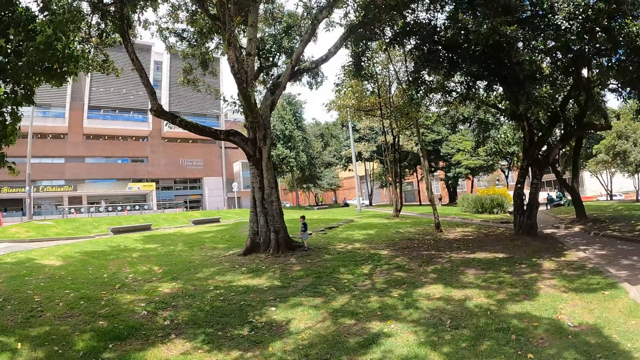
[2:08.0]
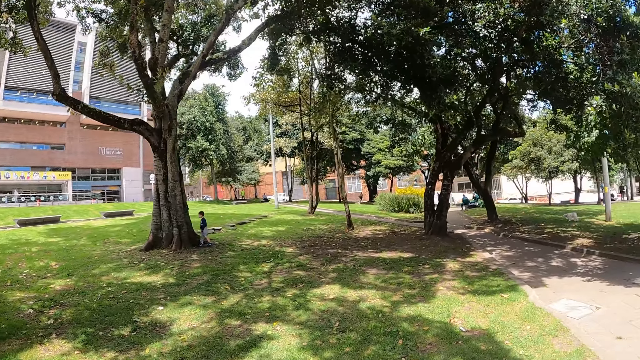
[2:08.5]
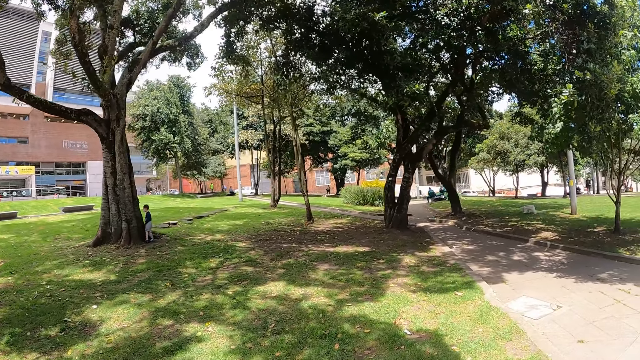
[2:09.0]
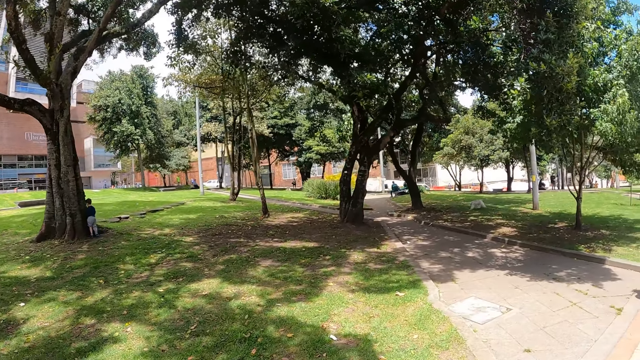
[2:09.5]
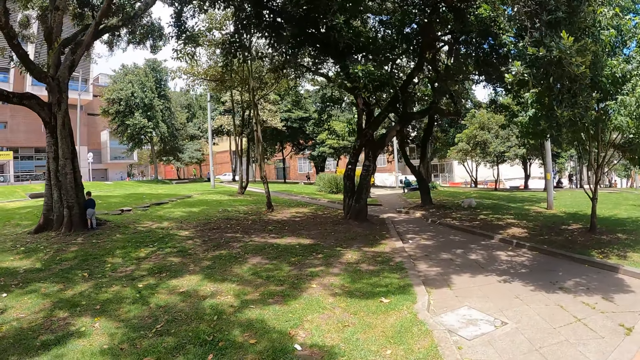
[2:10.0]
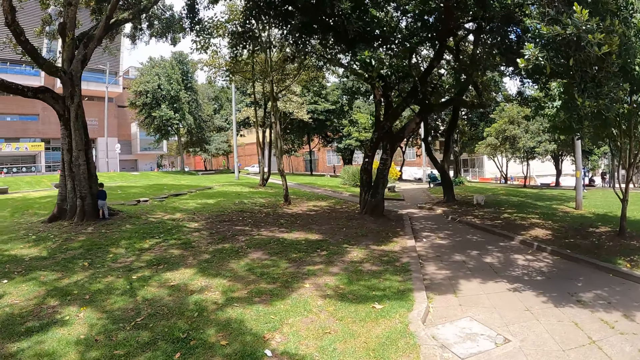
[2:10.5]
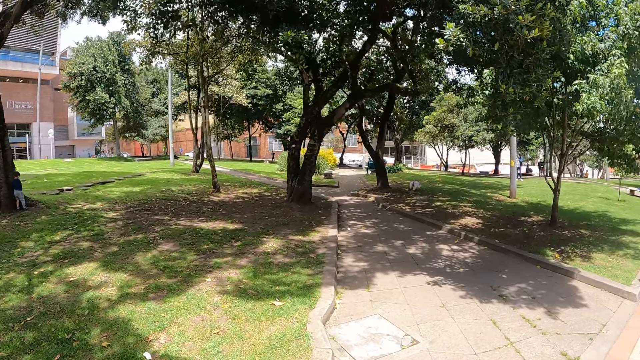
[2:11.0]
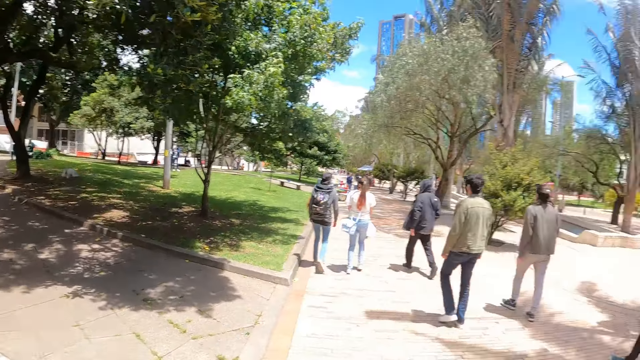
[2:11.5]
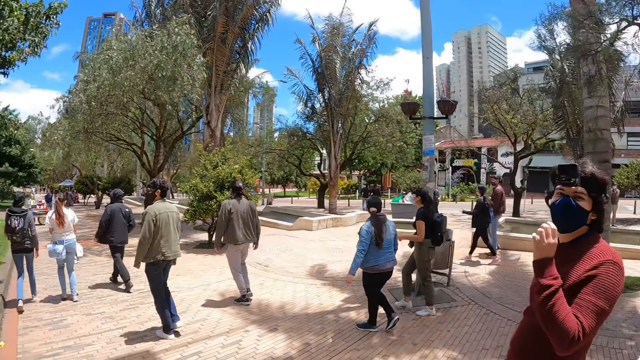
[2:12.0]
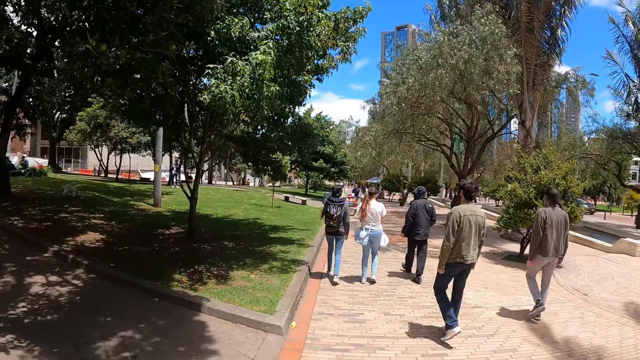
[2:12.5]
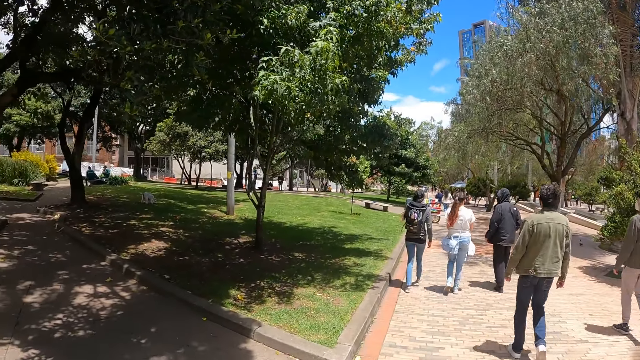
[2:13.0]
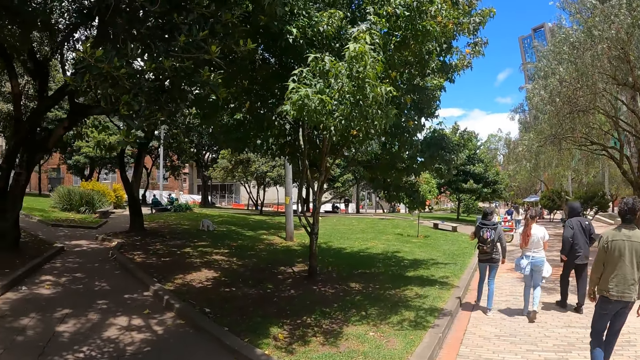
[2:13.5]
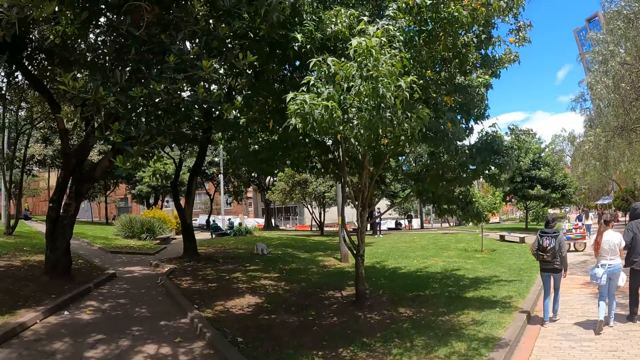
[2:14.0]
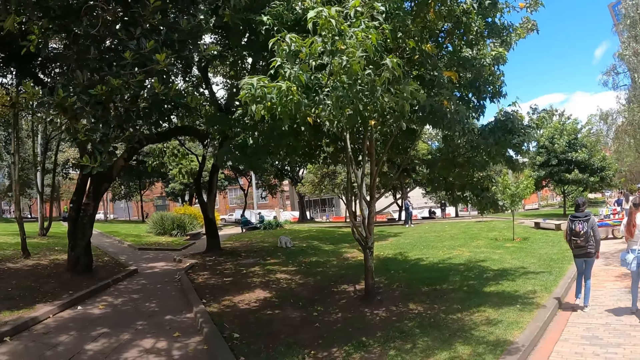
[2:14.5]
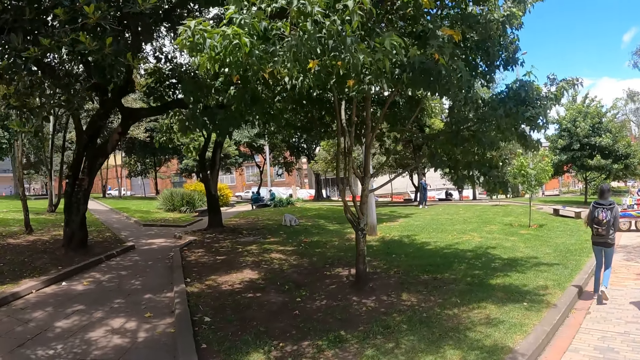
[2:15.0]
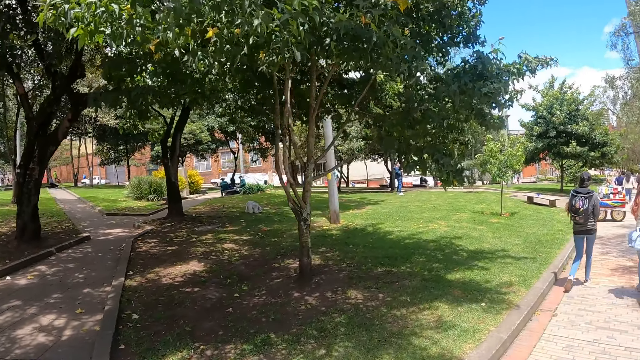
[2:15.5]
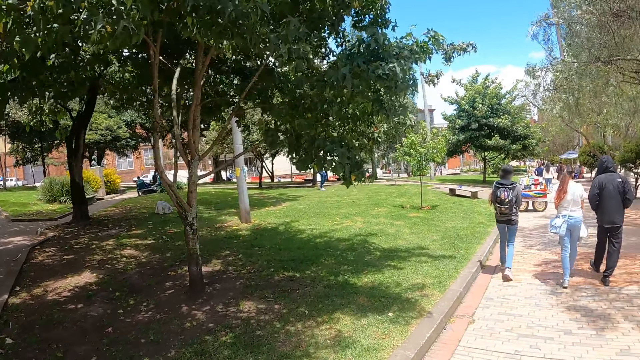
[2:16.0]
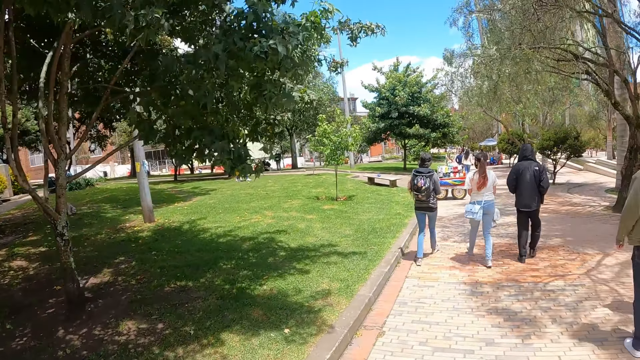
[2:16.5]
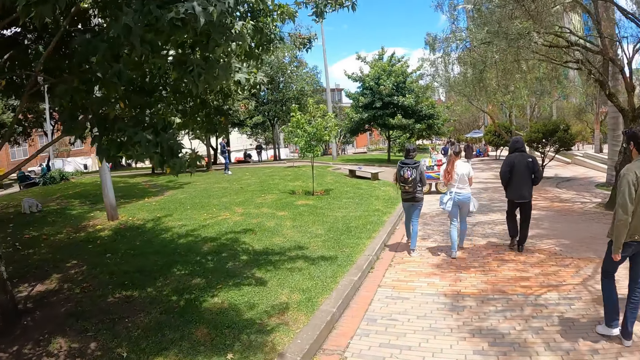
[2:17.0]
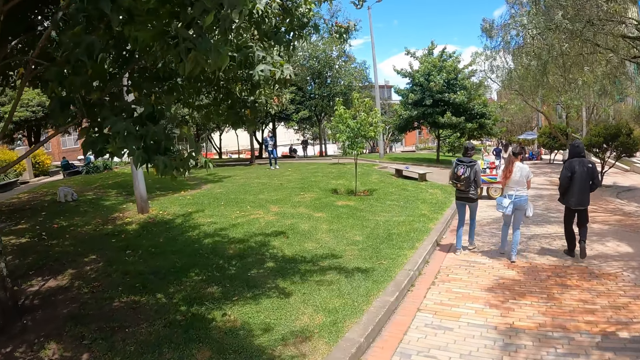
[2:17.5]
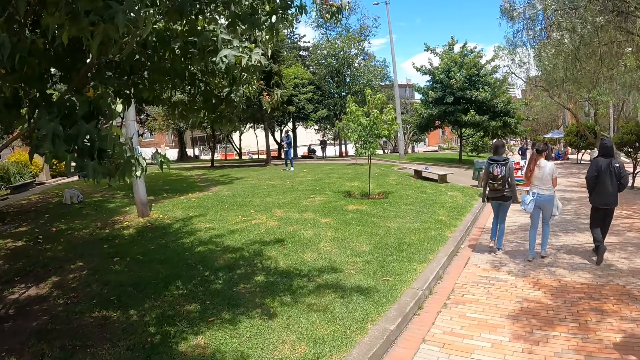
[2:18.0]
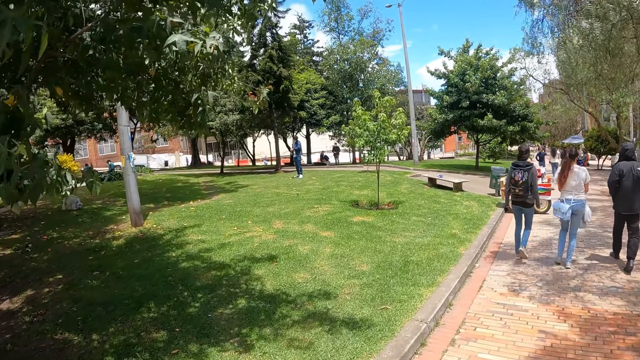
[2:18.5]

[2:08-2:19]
The camera wearer walks along. They turn around. They walk along.

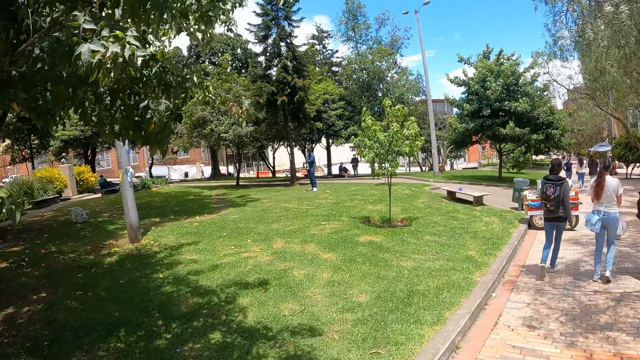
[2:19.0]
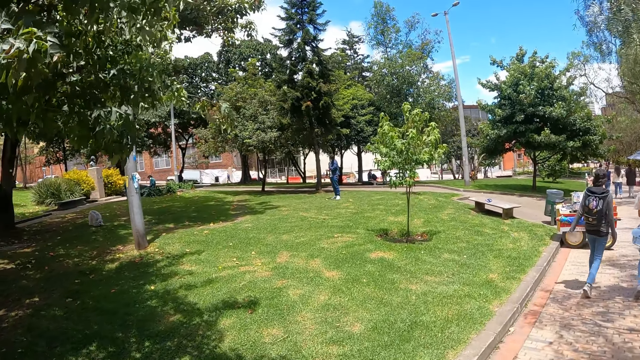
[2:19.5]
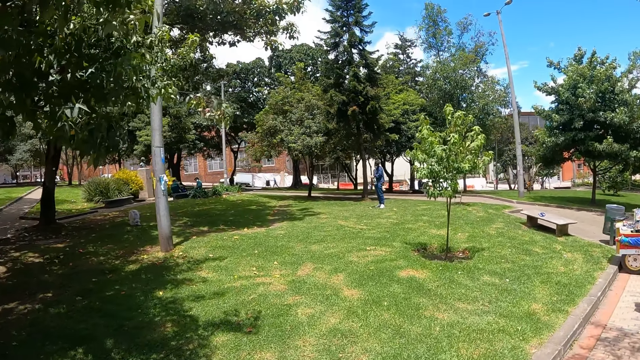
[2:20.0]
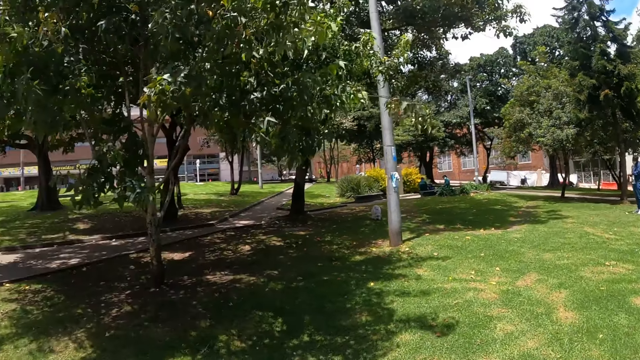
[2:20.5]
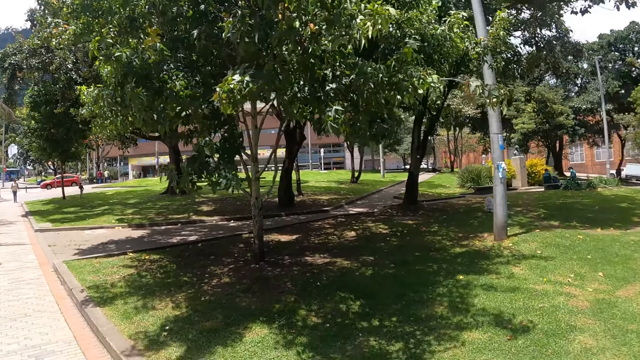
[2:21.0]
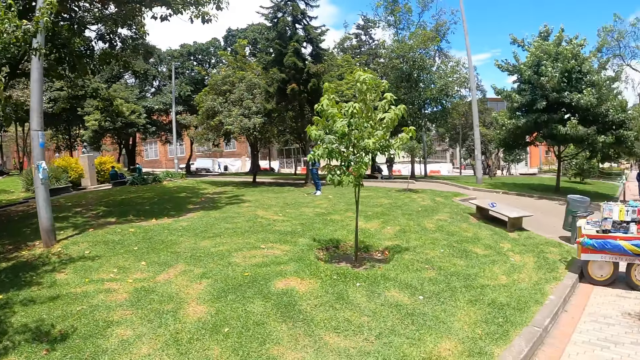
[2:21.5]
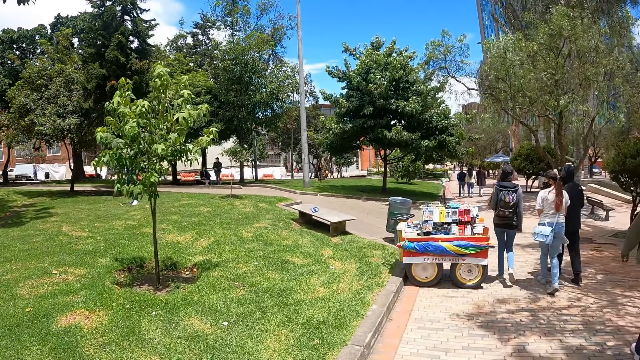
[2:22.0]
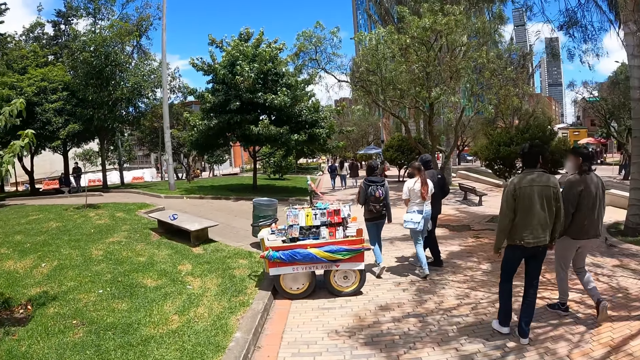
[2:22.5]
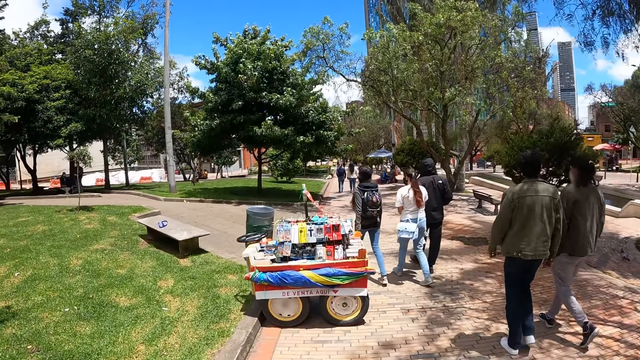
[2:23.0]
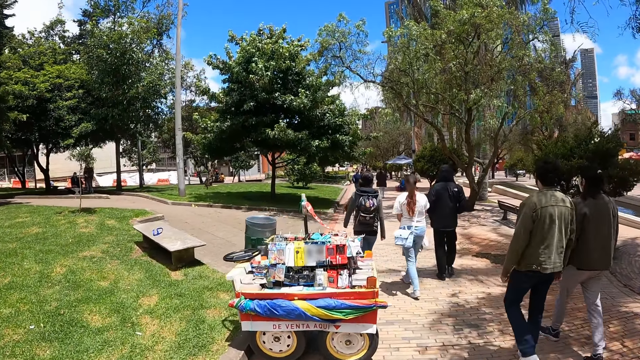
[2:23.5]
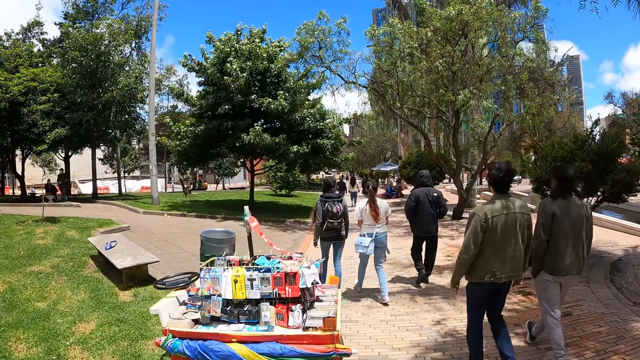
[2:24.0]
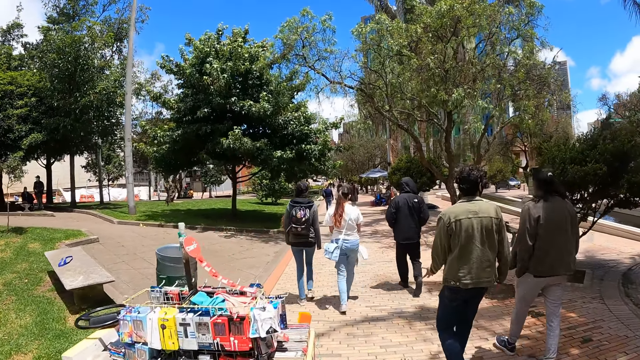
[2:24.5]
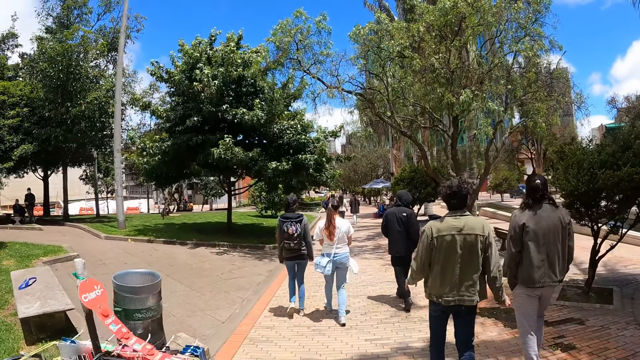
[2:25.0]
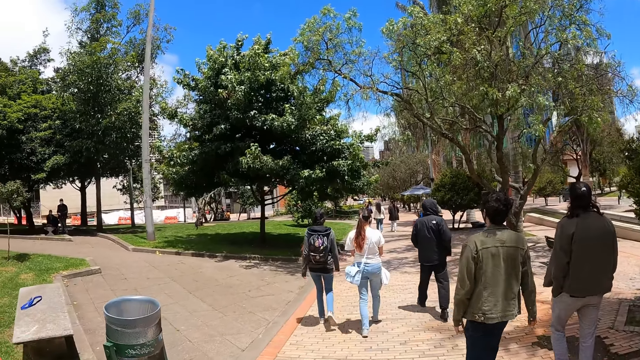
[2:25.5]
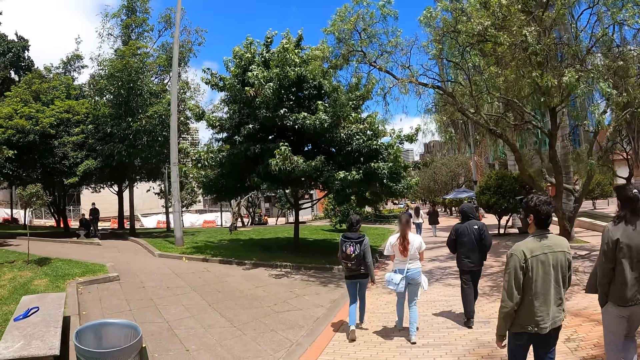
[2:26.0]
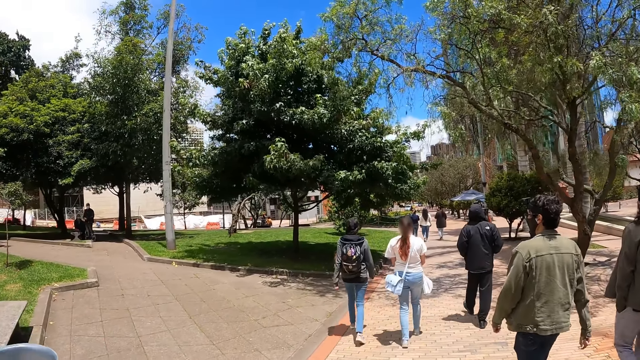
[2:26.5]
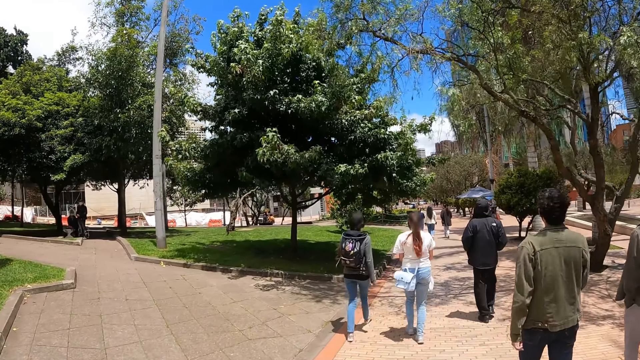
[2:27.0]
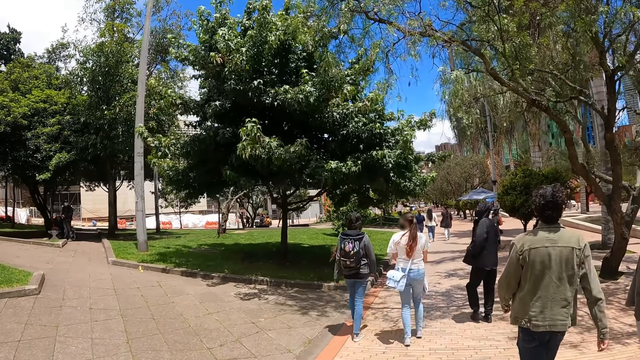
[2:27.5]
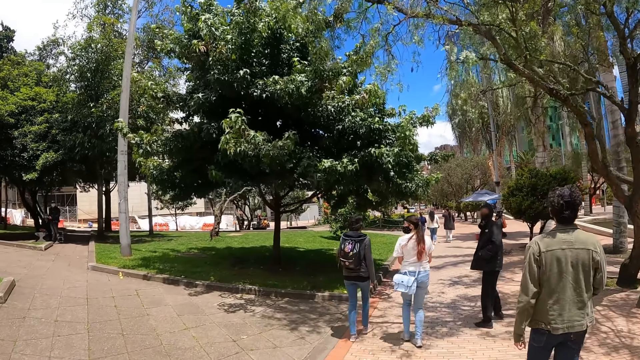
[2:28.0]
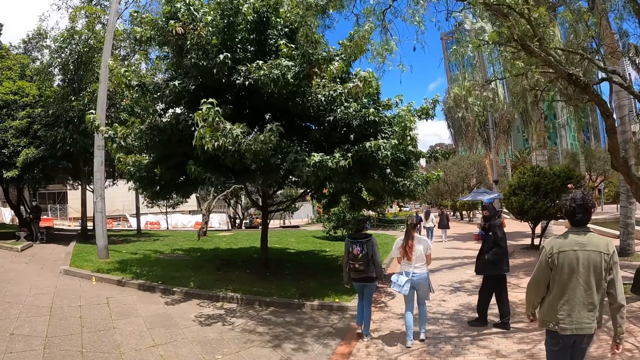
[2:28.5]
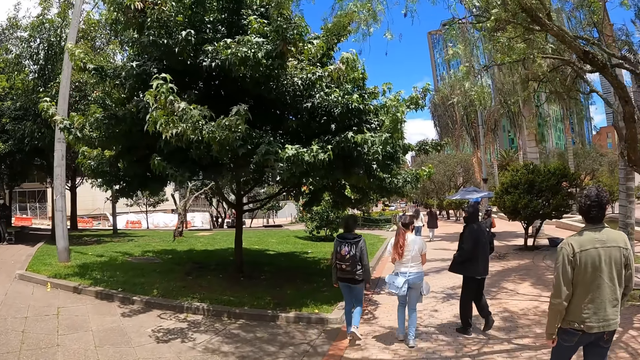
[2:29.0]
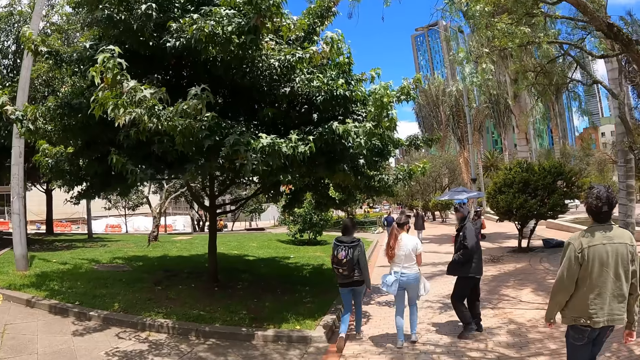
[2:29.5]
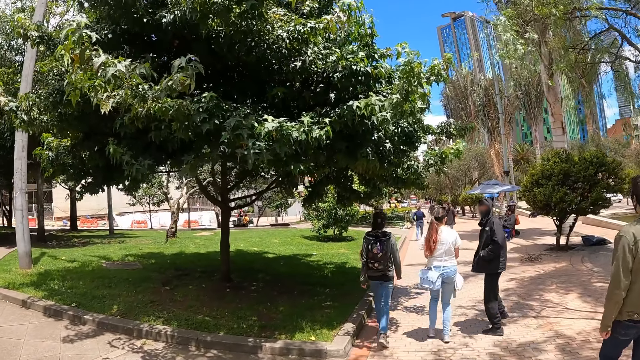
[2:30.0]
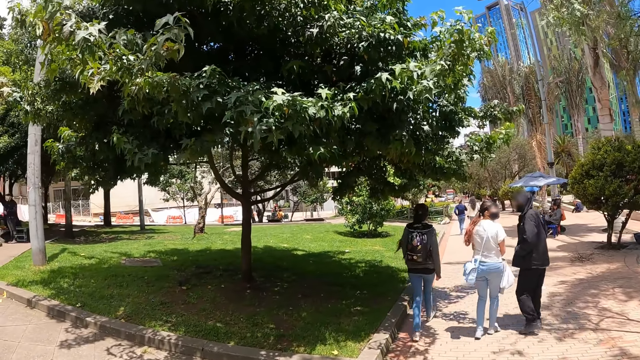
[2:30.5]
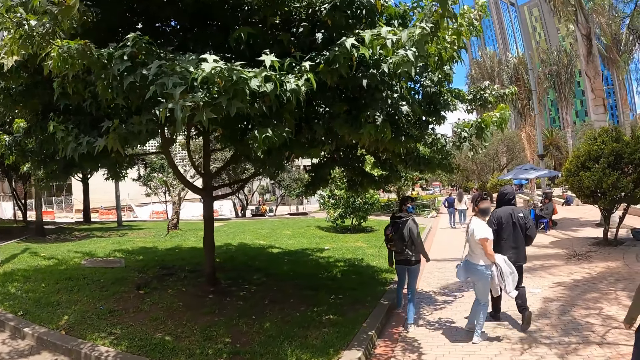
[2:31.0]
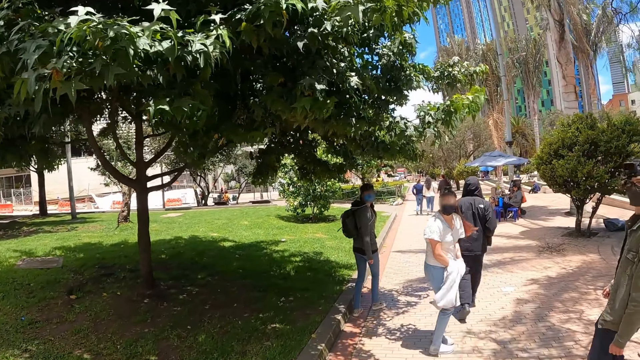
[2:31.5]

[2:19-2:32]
The camera wearer turns around. A man walks along another man. A third man walks along a woman. Another woman walks along the first woman. The third man turns around. The first woman turns around.
